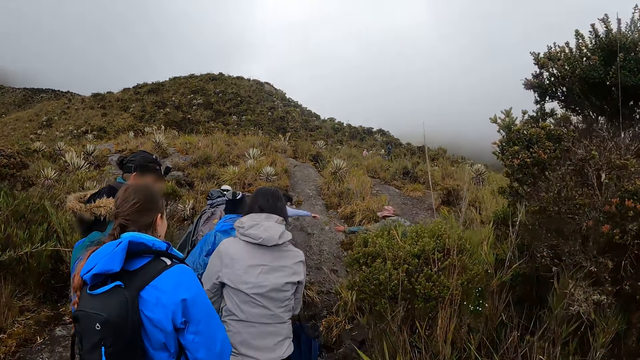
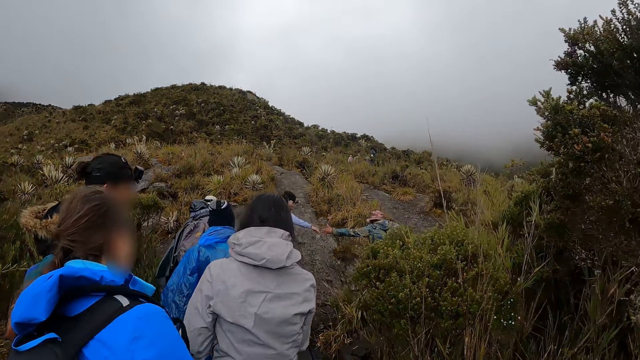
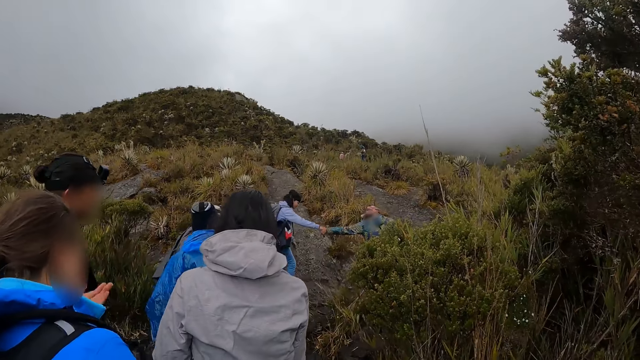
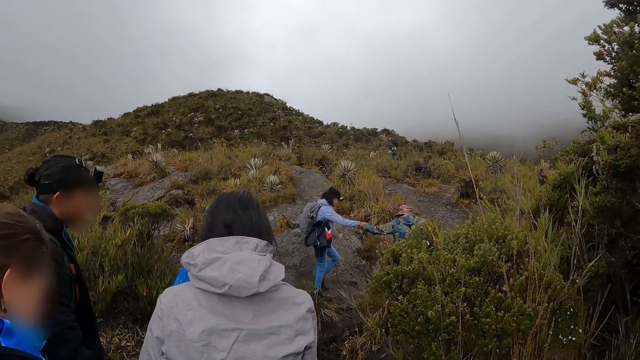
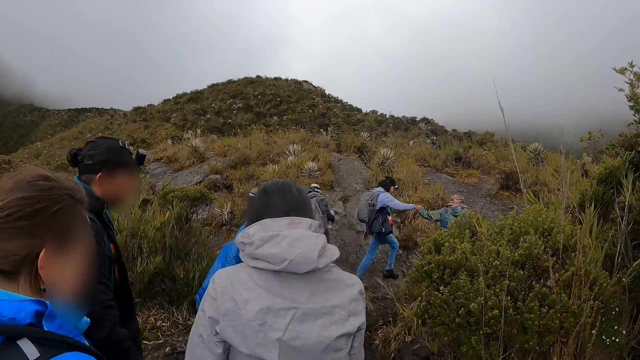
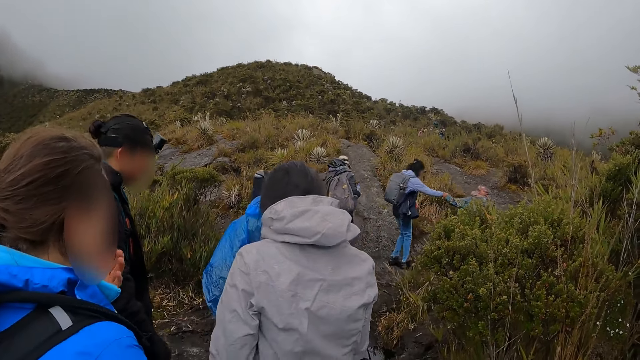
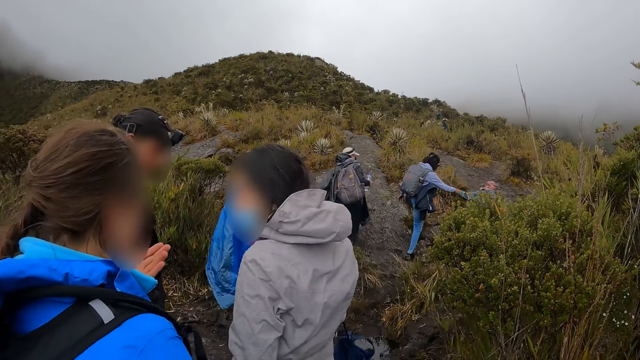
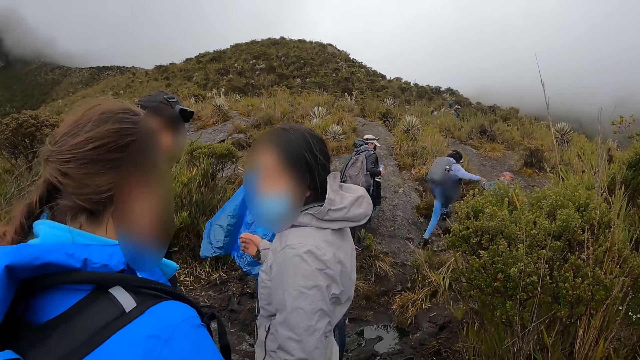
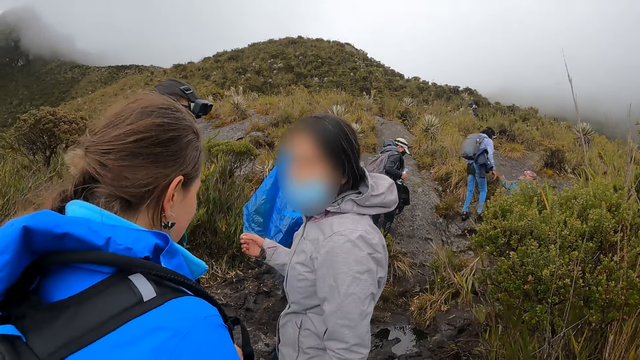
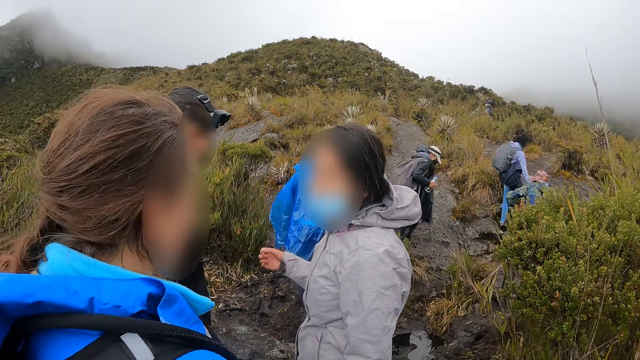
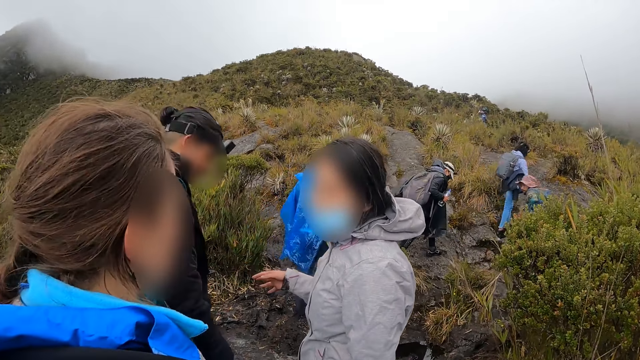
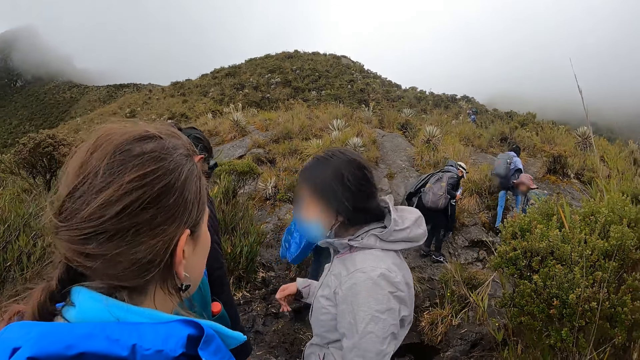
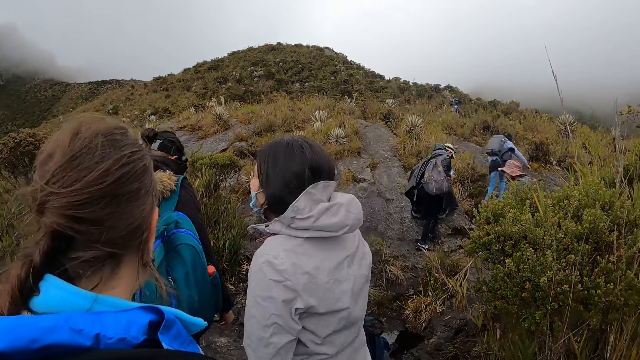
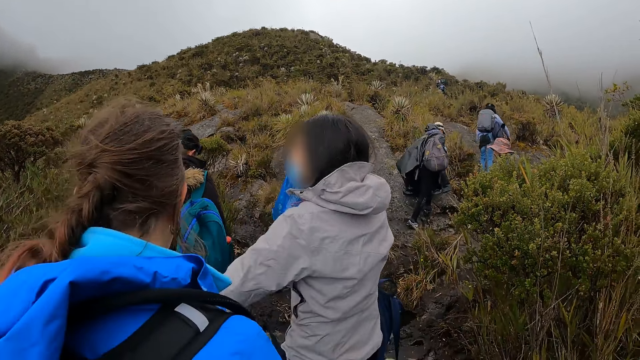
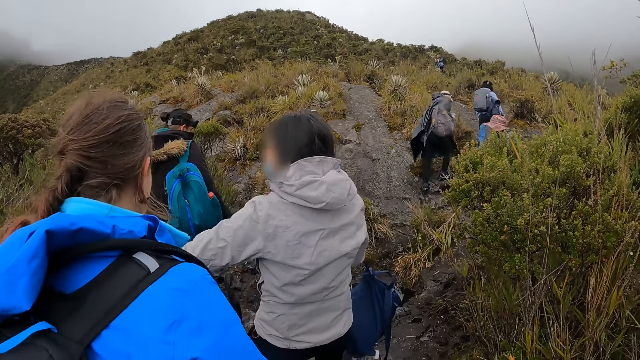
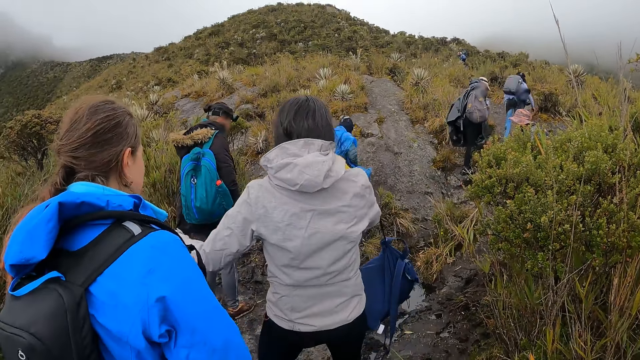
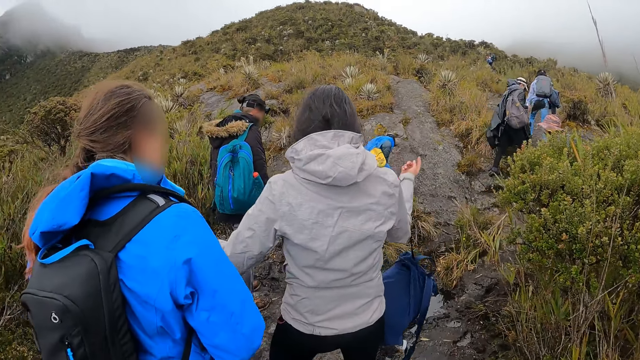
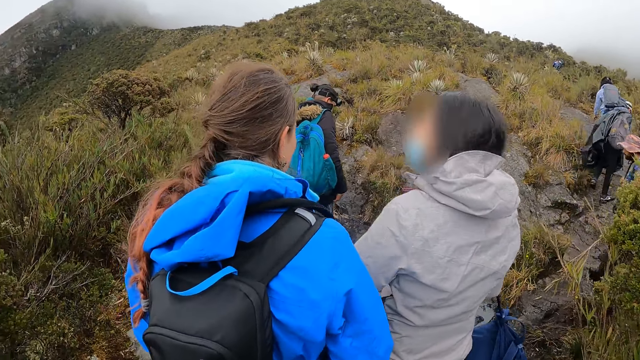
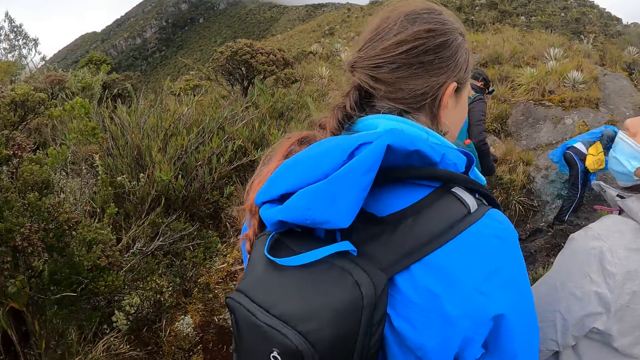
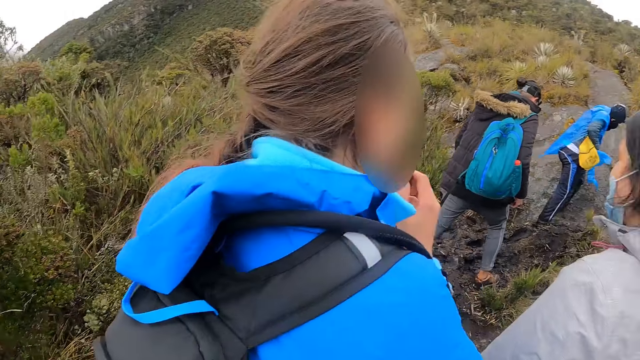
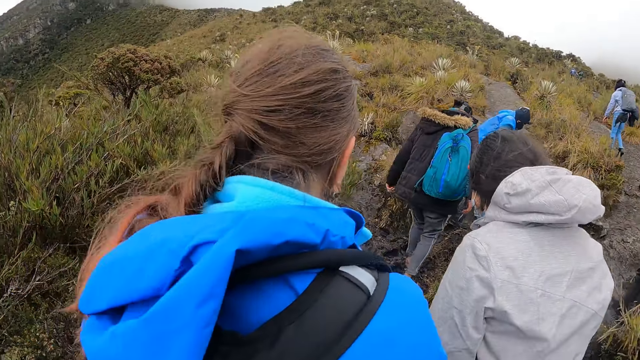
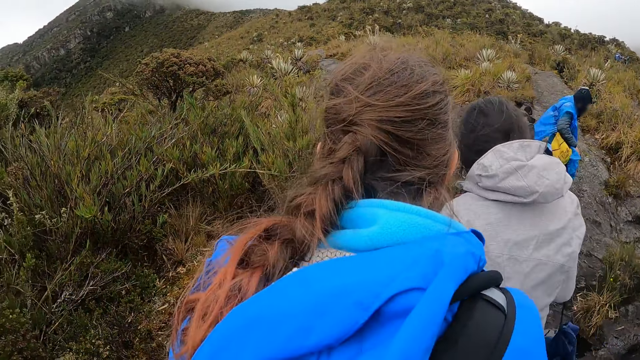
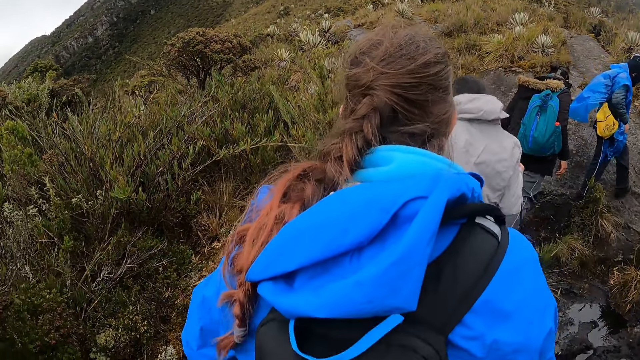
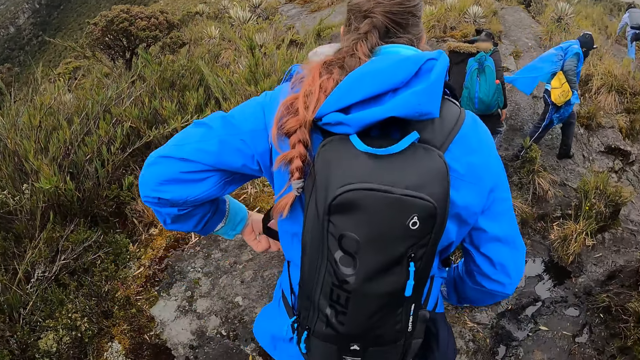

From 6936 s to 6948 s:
A man stretches her hand. A lady walks around. Another lady touches the face. A woman interacts with another woman. Another man walks around. A third lady walks around.

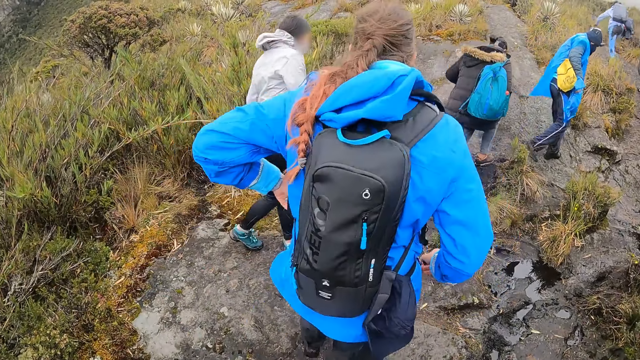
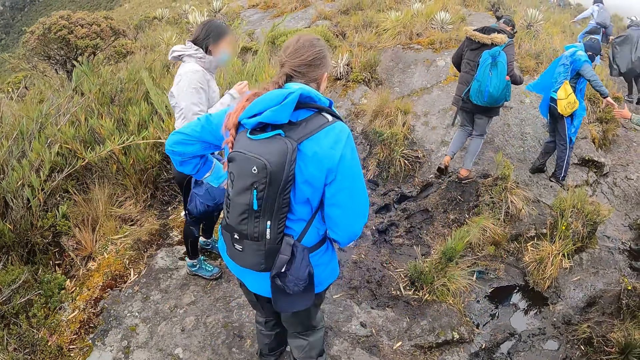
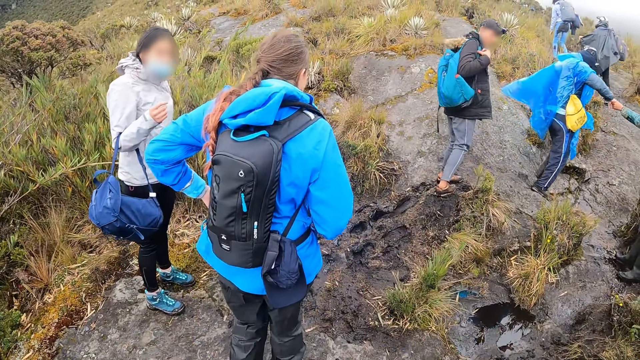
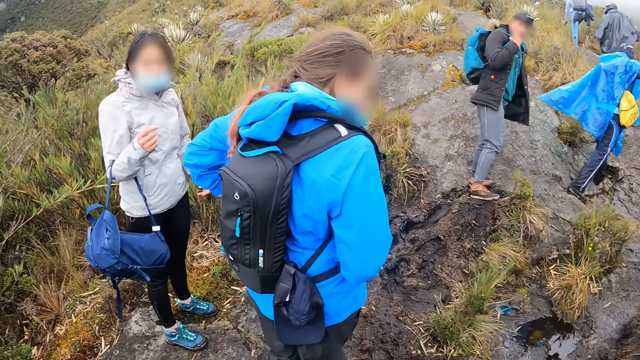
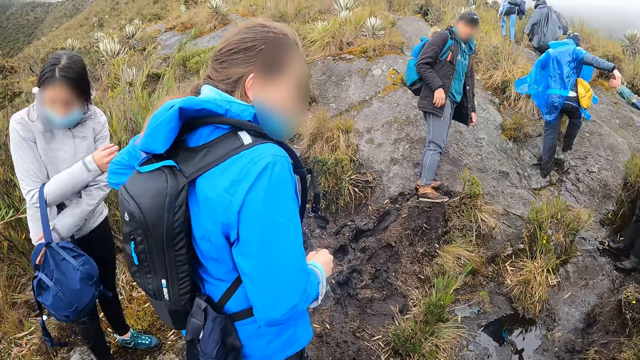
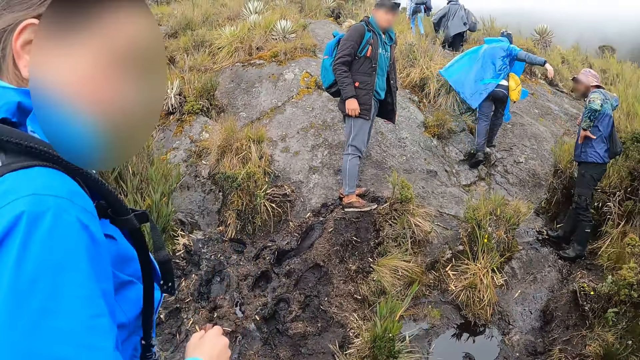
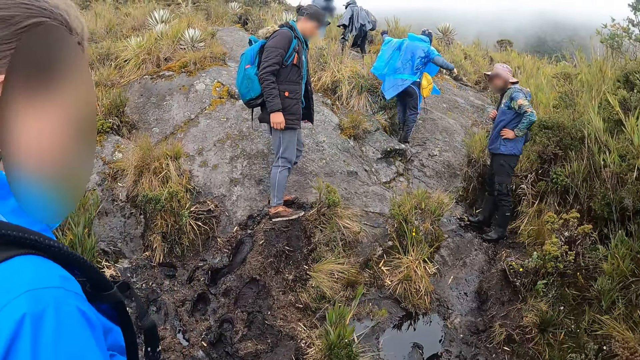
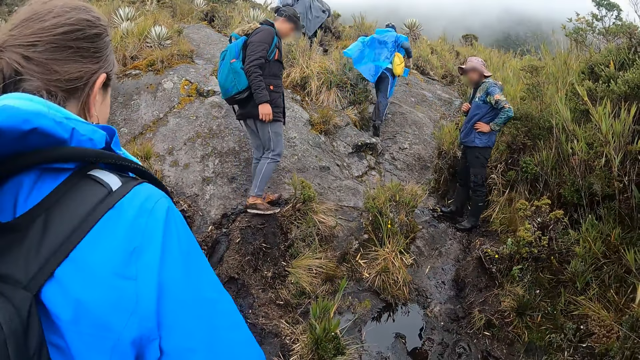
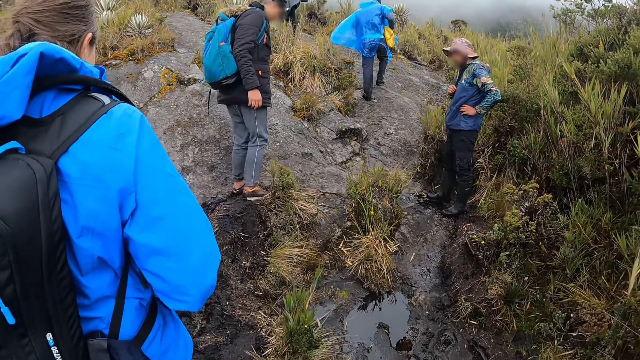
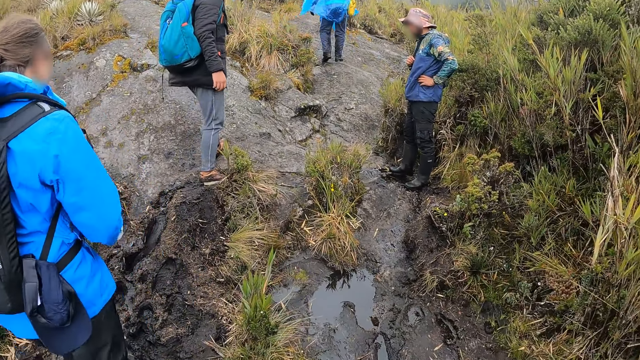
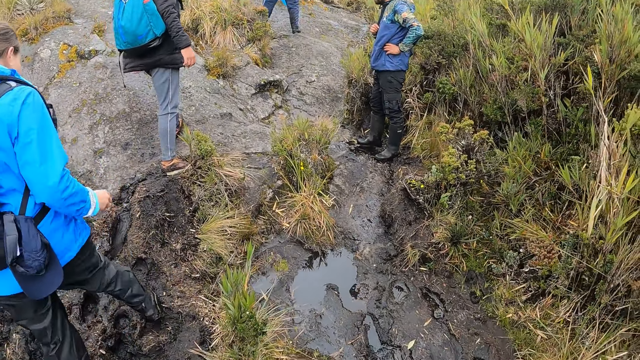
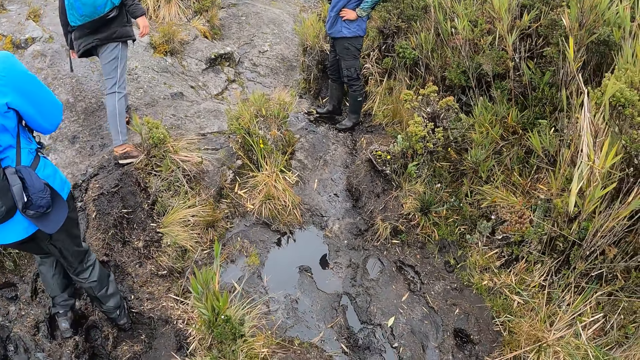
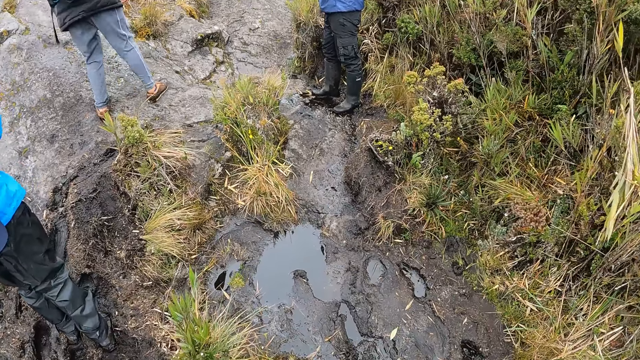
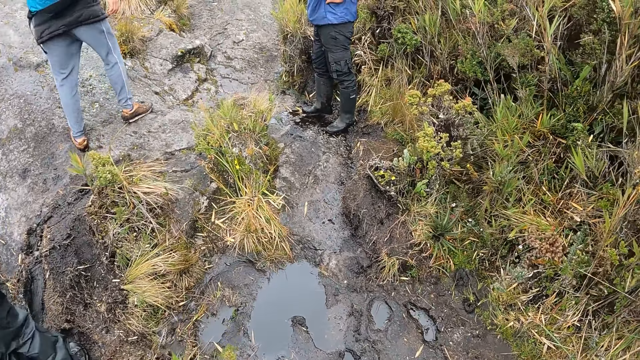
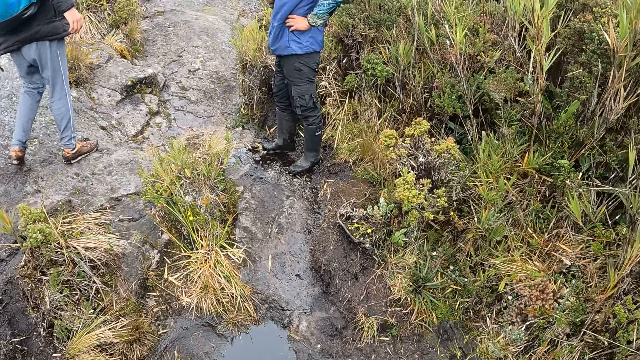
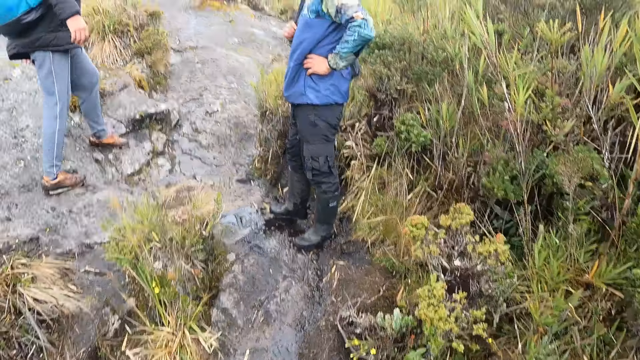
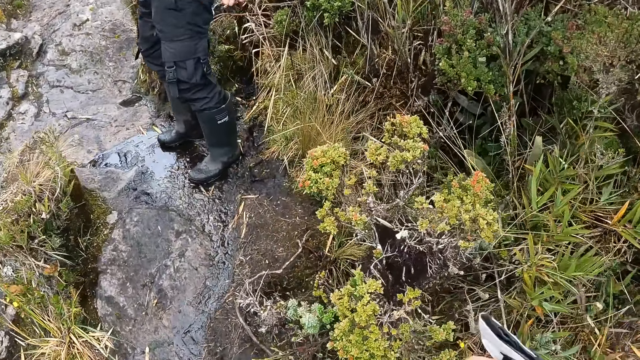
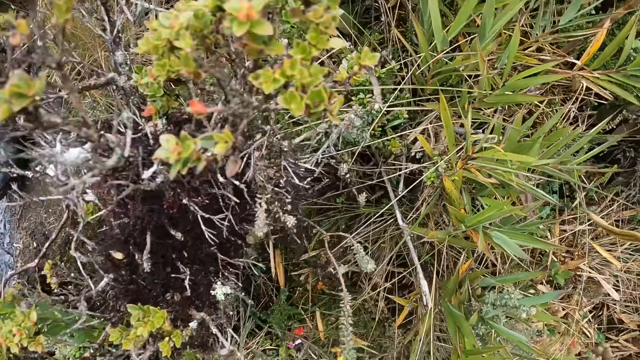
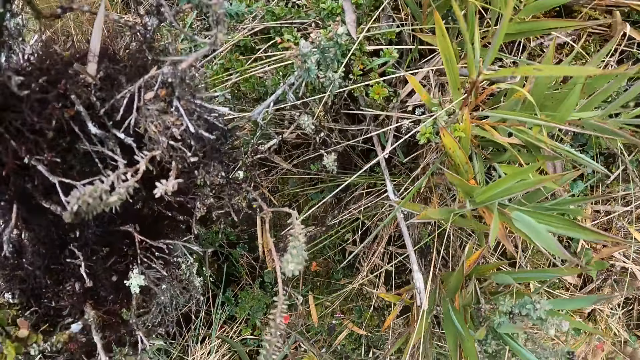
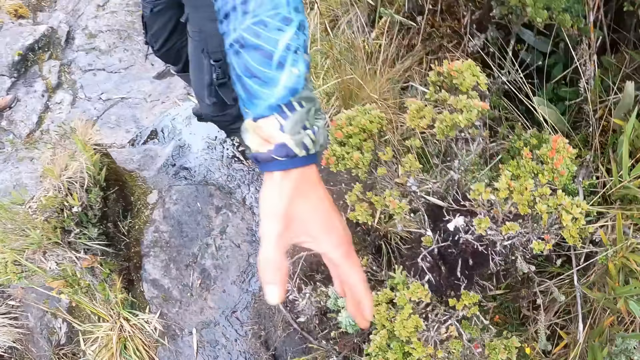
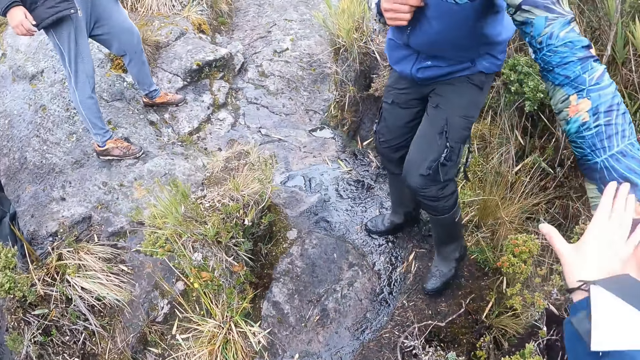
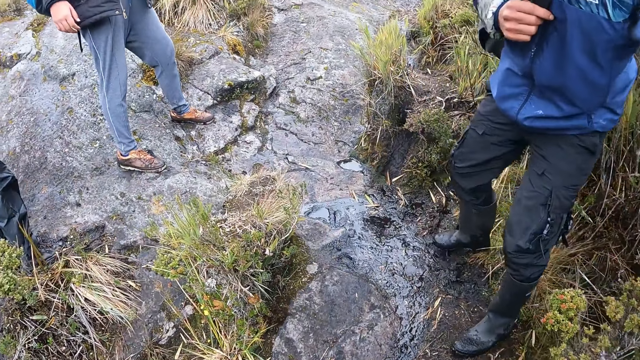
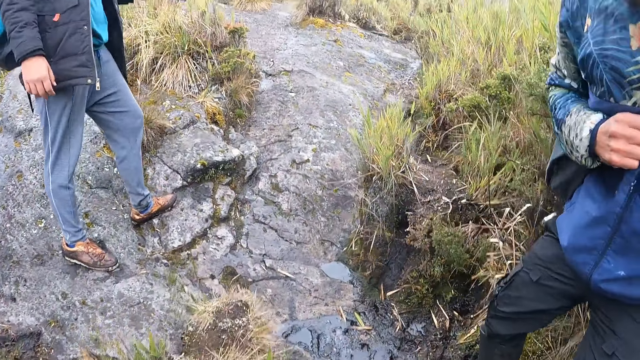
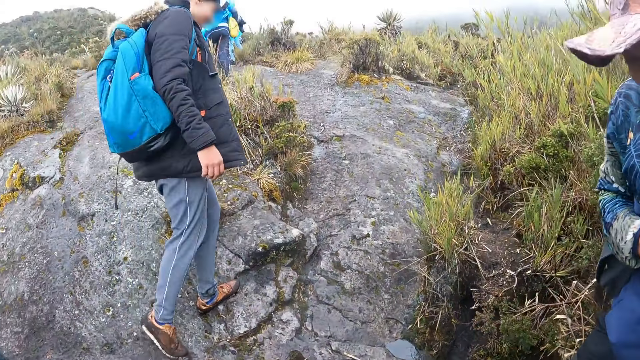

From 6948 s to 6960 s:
A lady walks around. The camera wearer walks around. A man holds the camera wearer's right hand with his left hand. The camera wearer stretches the hand.
